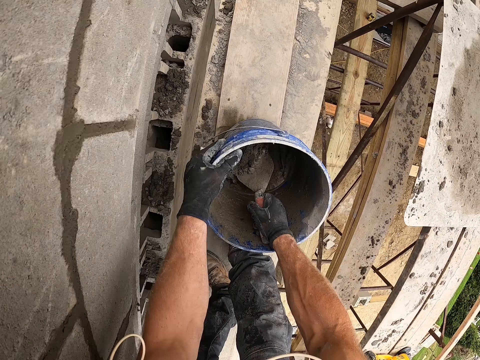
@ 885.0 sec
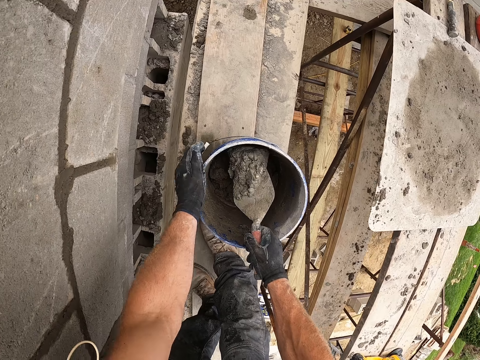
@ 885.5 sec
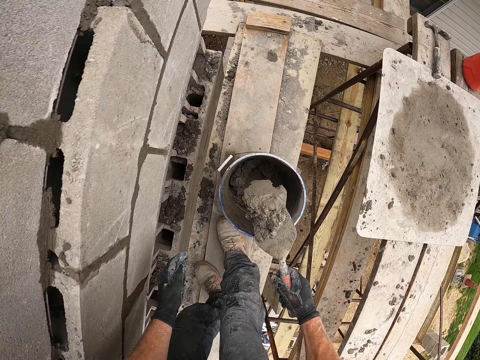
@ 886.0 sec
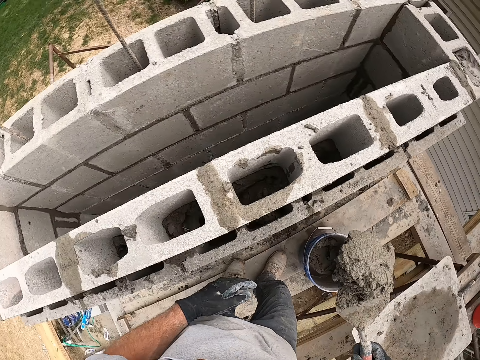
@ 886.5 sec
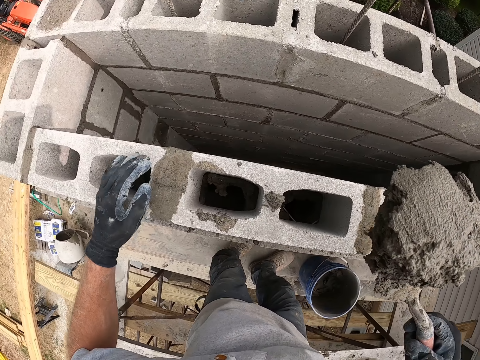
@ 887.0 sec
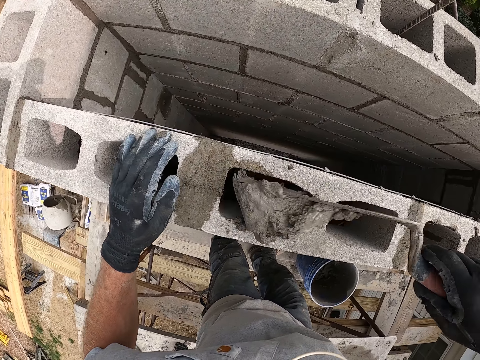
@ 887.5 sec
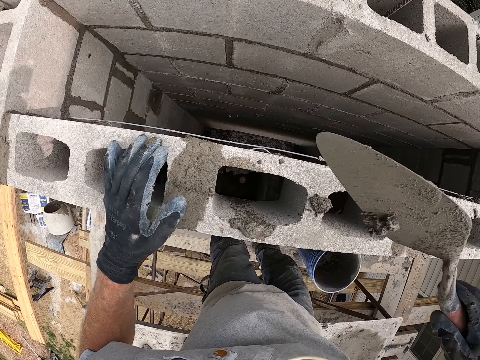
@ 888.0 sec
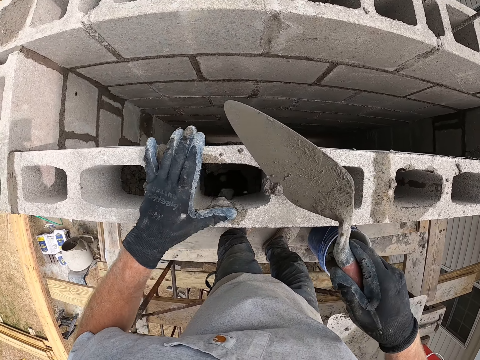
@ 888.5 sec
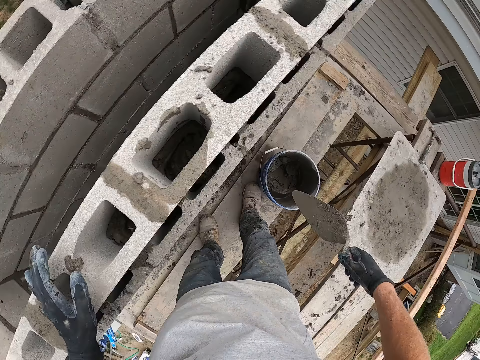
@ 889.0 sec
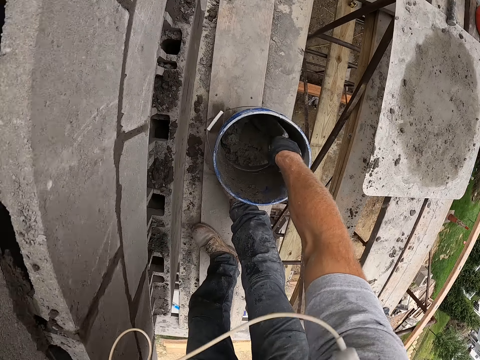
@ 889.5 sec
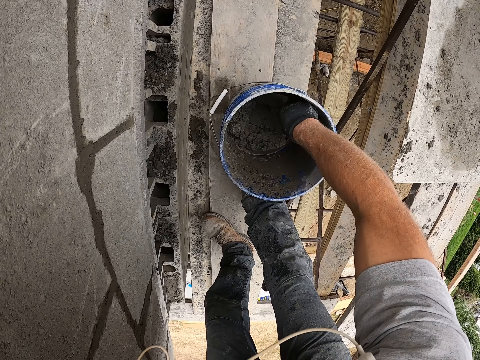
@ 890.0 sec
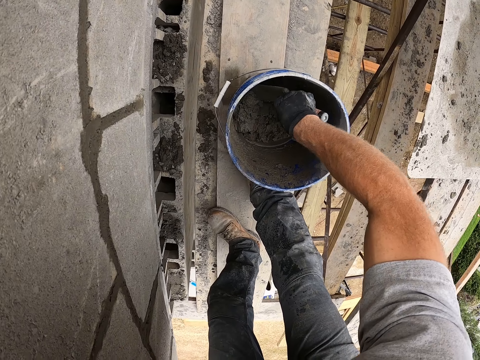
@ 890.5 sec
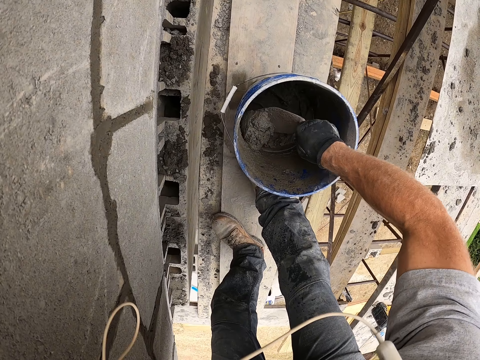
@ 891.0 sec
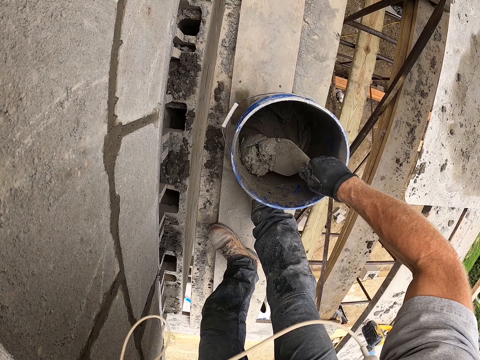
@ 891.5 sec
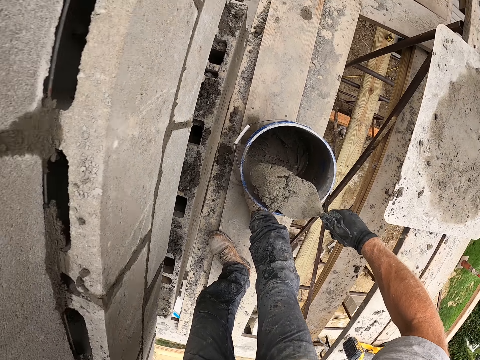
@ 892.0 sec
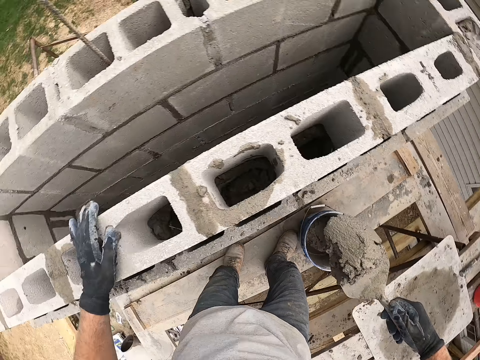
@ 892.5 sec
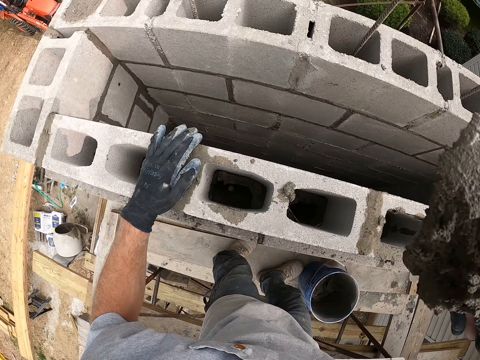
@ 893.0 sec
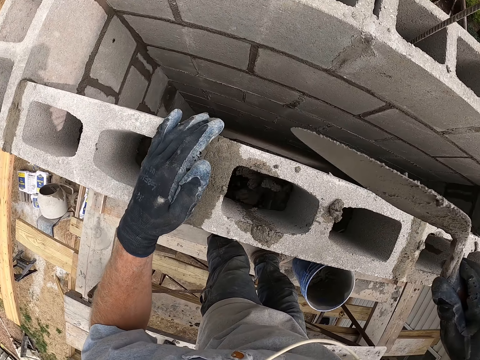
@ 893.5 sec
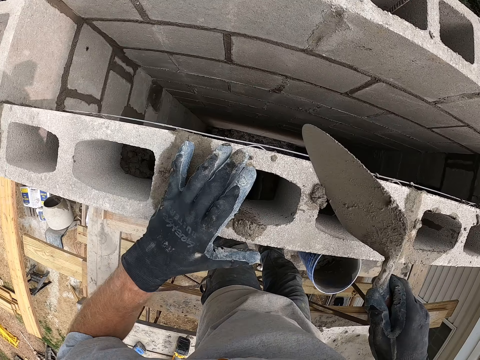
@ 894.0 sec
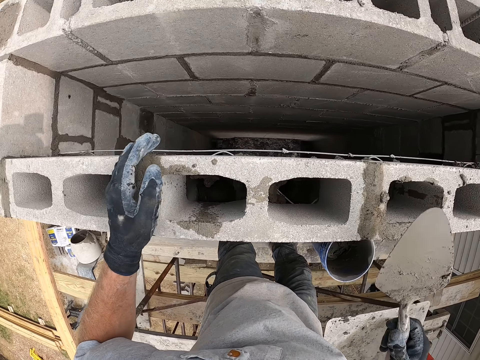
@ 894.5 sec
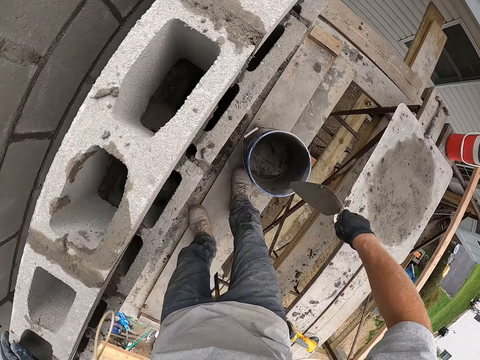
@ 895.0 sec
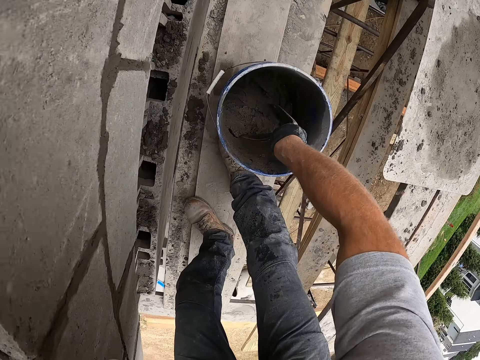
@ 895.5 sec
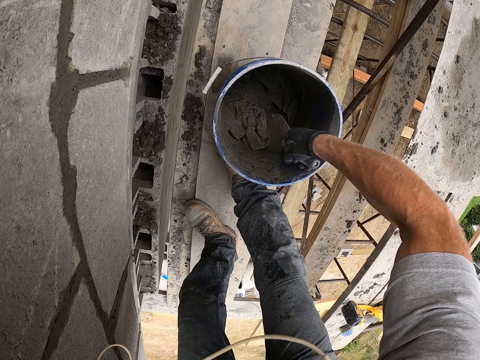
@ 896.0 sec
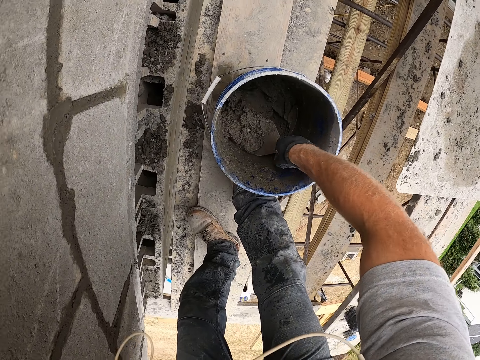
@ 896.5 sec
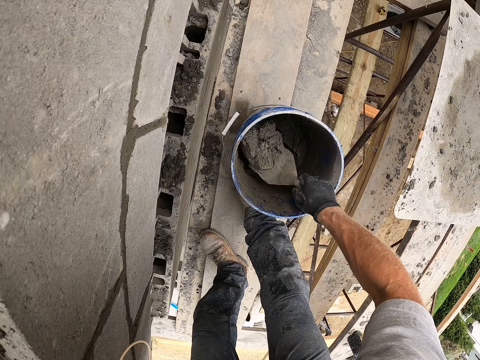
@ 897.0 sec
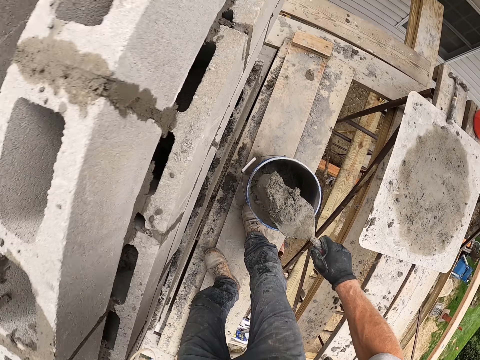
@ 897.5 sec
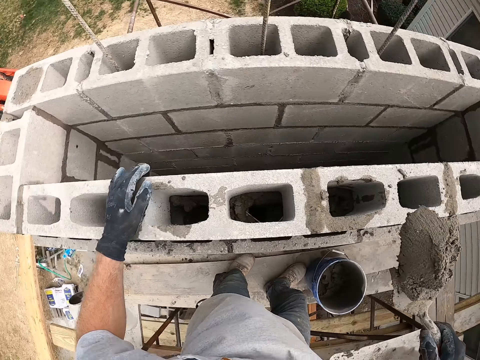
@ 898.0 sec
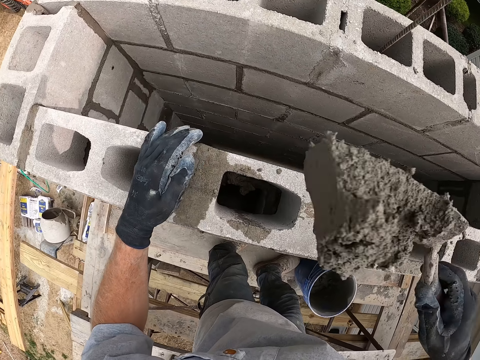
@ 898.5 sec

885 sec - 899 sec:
The camera wearer holds the bucket. They scoop cement mixture on the bucket with a trowel. They stand up. They put the cement mixture in a hollow concrete block with the trowel. They wipe the cement mixture on the hollow concrete block with a hand. They turn around. They bend downwards. They scoop the cement mixture in the blue bucket with the trowel. They stand up. They put the cement mixture in the hollow concrete block with the trowel. They wipe the cement mixture on the hollow concrete block with a hand. They turn around. They bend downwards. They scoop the cement mixture in the blue bucket with the trowel. They stand up.

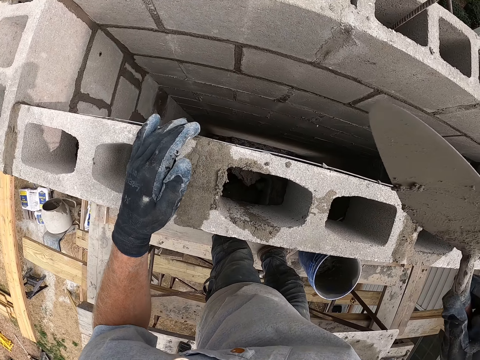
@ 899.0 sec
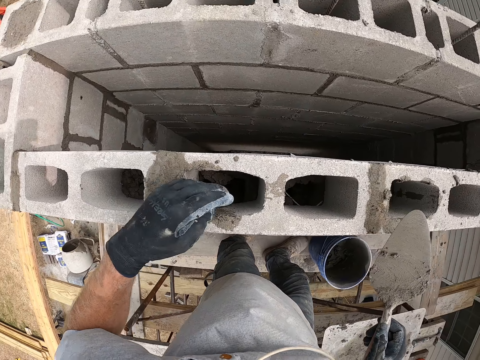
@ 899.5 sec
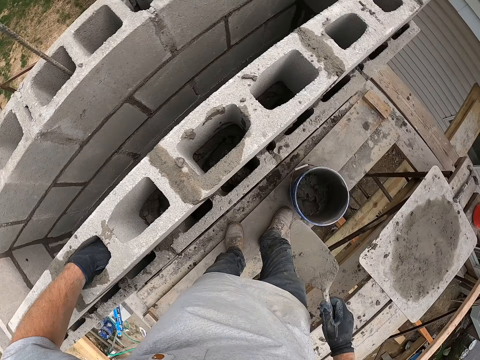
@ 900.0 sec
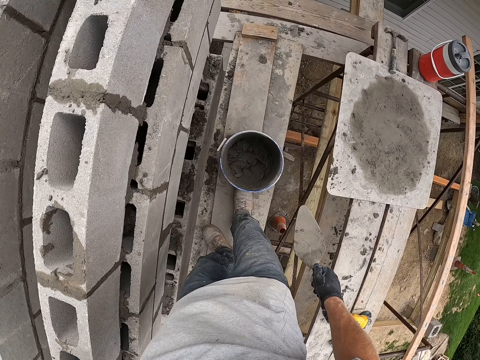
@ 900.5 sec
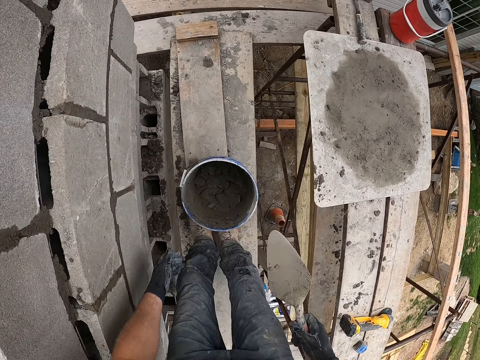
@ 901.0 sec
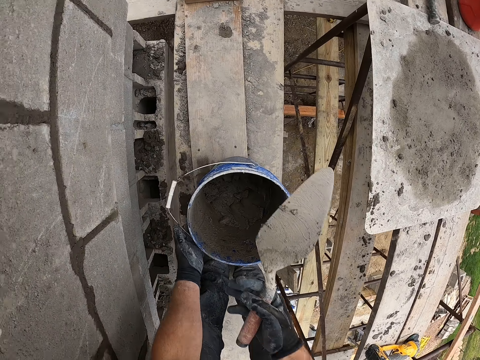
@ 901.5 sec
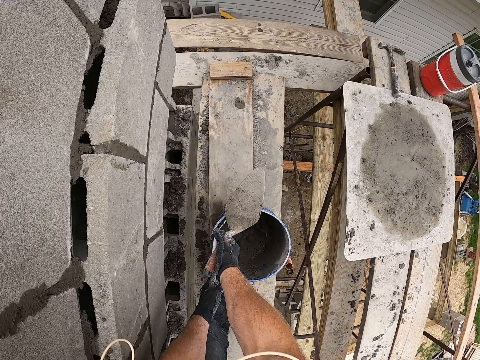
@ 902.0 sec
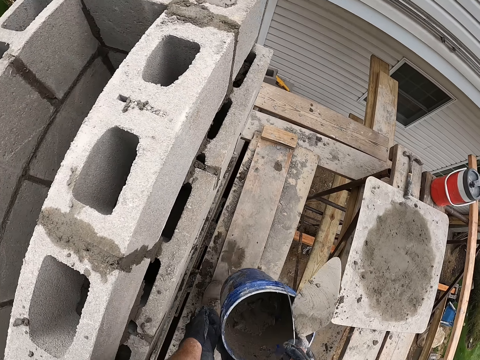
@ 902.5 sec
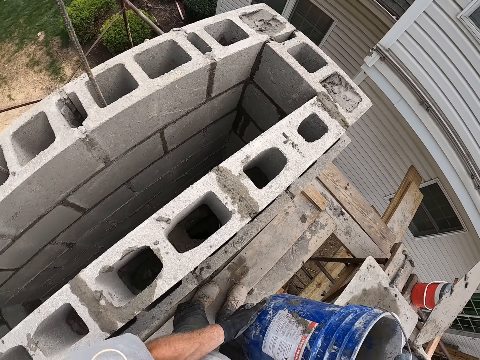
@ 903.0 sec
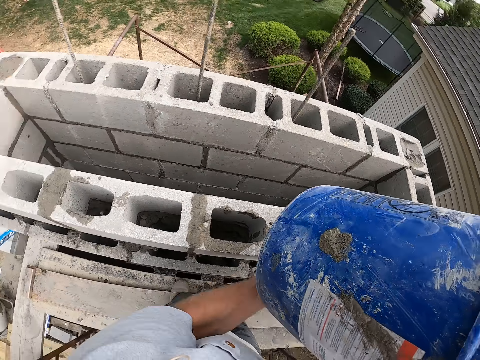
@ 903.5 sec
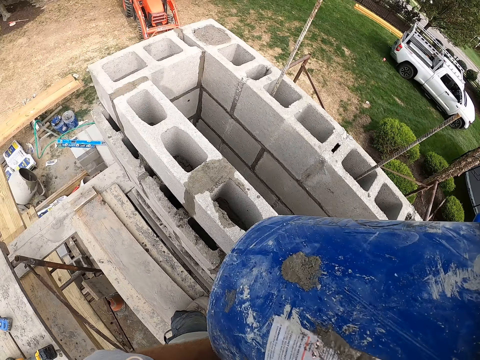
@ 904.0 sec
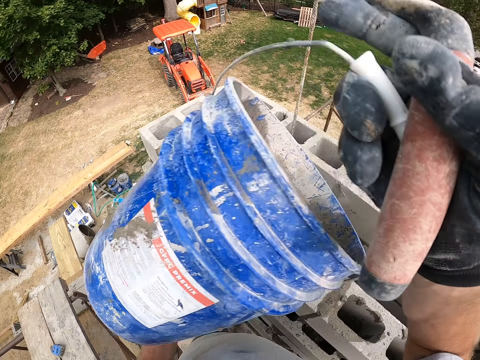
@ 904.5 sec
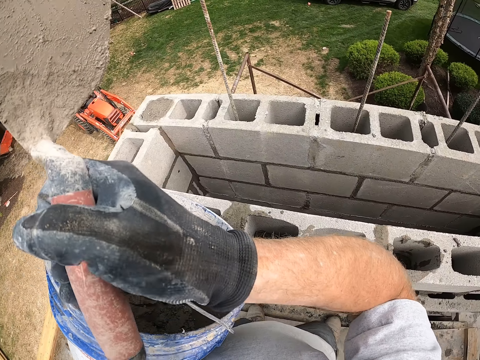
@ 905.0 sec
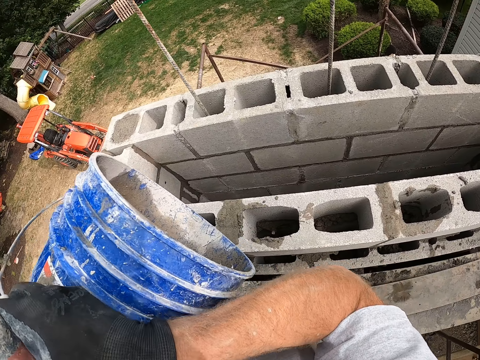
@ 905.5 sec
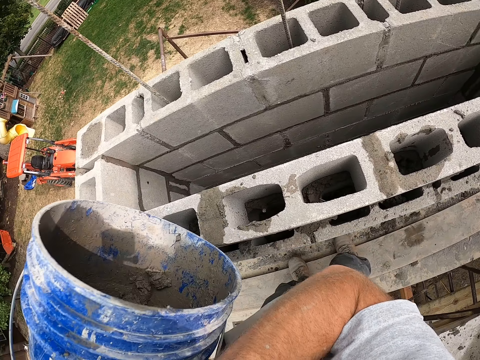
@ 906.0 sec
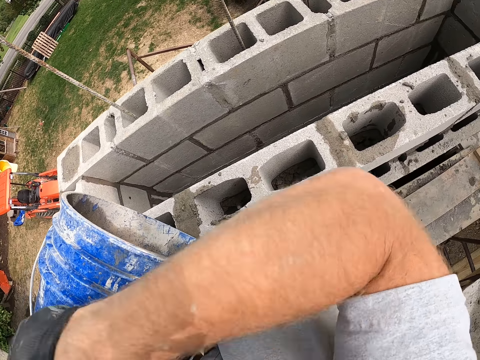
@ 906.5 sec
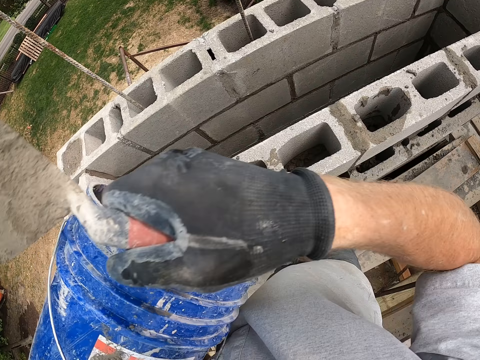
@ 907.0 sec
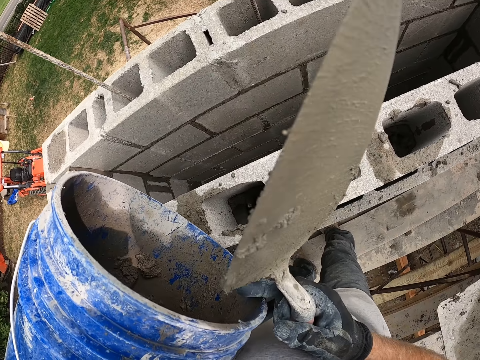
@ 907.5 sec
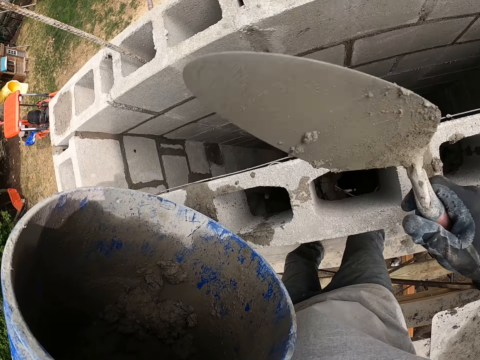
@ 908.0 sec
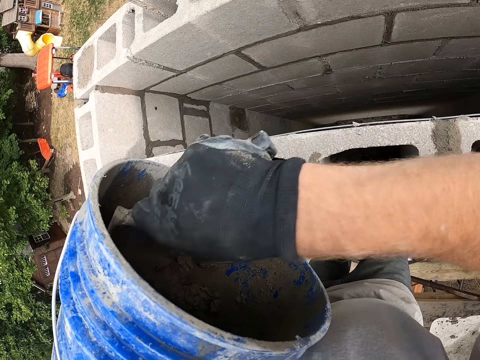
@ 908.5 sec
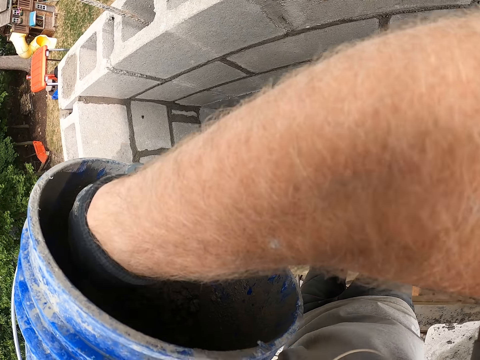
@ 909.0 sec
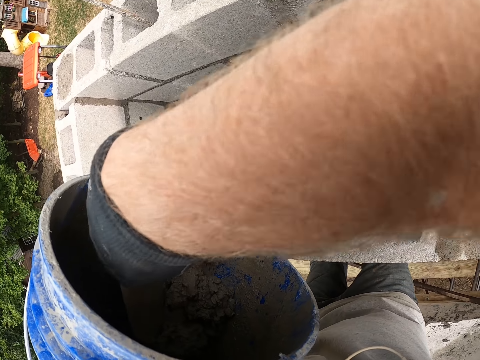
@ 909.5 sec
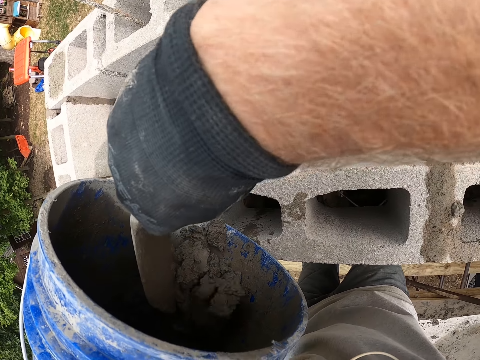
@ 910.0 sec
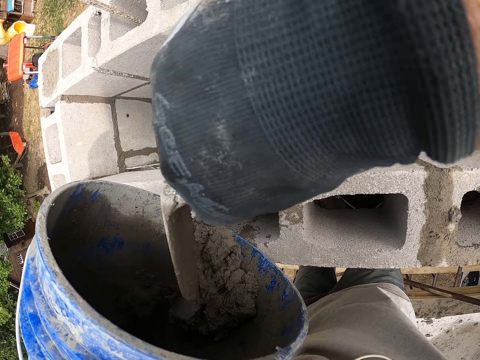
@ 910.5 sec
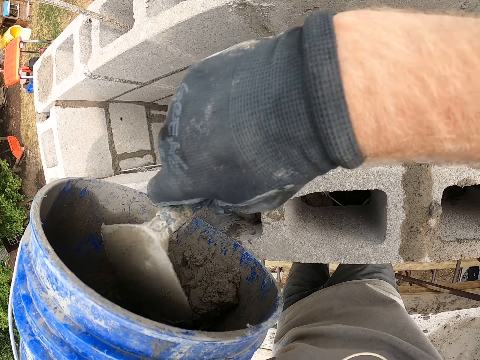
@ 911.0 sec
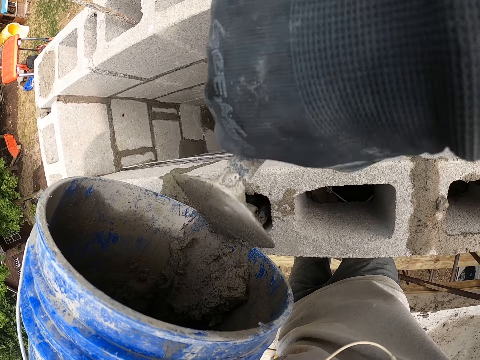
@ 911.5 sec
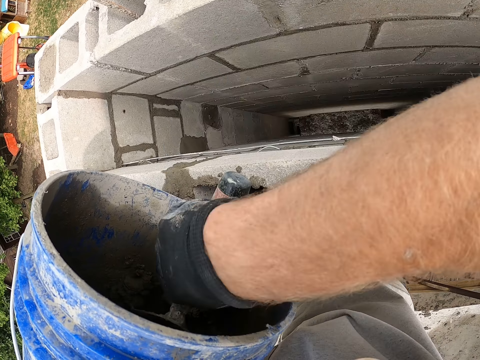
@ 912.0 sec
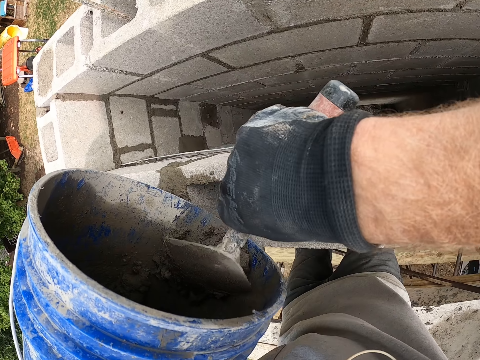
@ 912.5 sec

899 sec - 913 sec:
The camera wearer puts cement mixture in a hollow concrete block with a trowel. They put a hand in the hollow concrete block. They turn around. They bend downwards. They pick up the bucket. They carry the bucket. They lift the bucket. They turn around. They scoop the cement mixture in the bucket with the trowel. They scrape mortar from the bucket with the trowel into the hollow concrete block.
